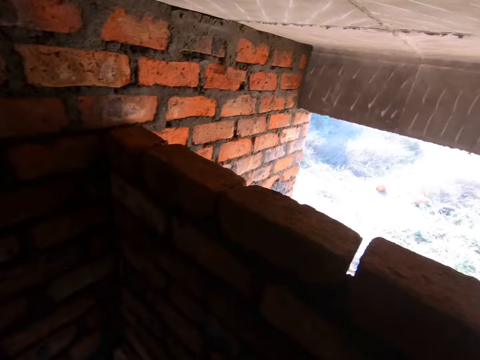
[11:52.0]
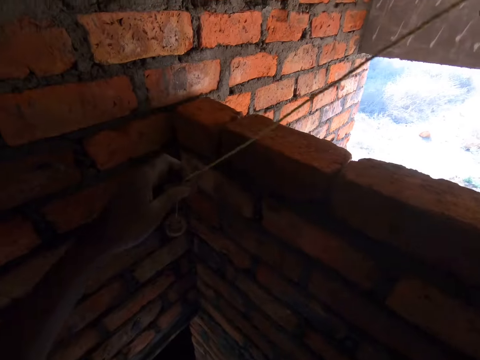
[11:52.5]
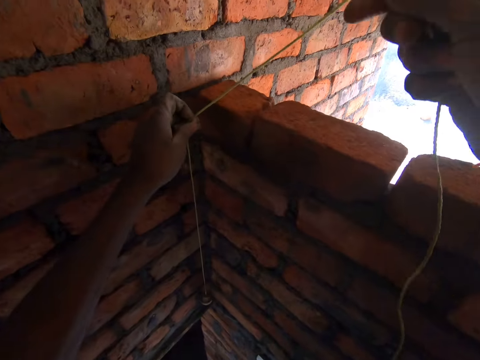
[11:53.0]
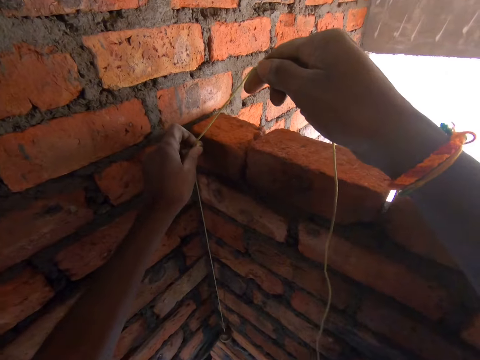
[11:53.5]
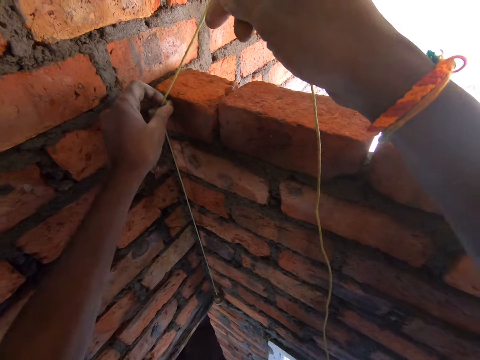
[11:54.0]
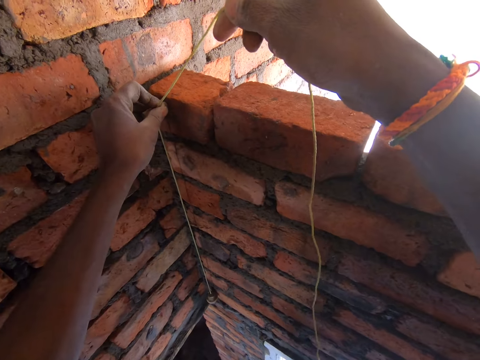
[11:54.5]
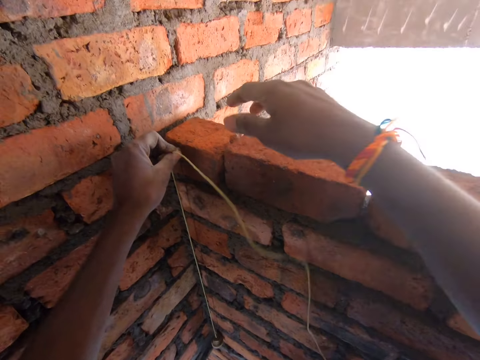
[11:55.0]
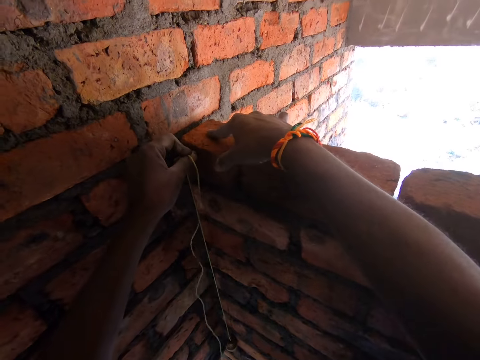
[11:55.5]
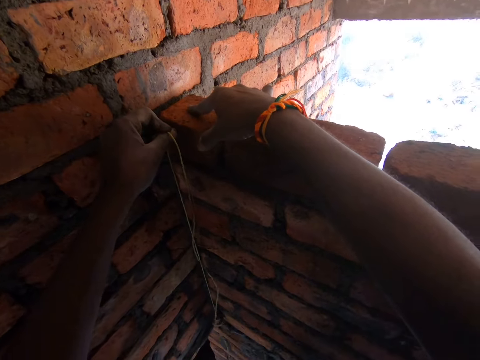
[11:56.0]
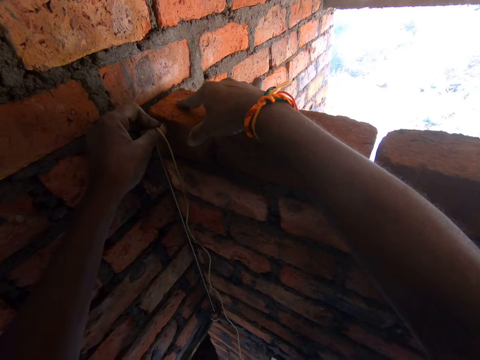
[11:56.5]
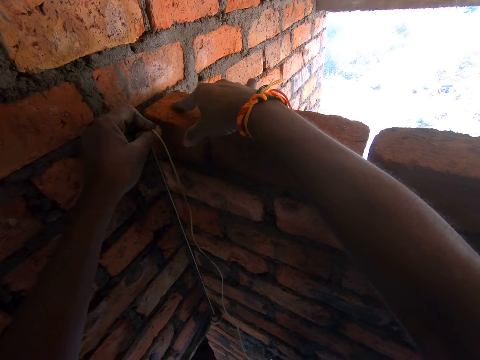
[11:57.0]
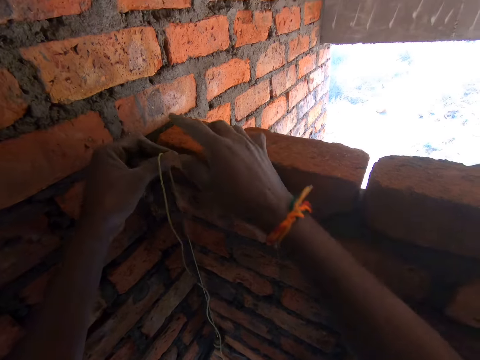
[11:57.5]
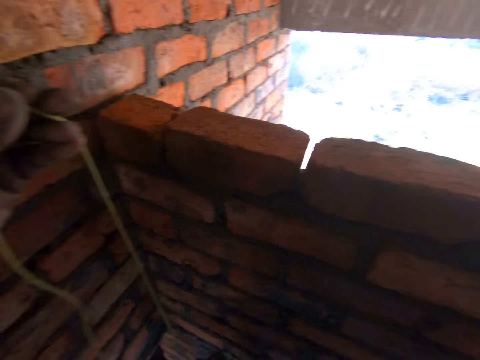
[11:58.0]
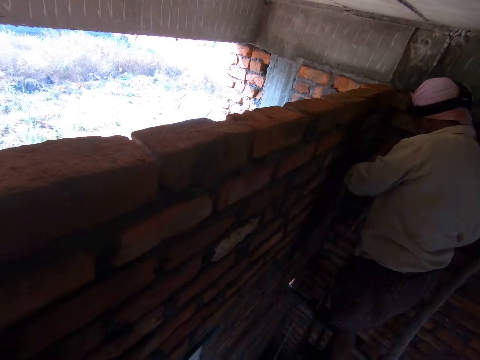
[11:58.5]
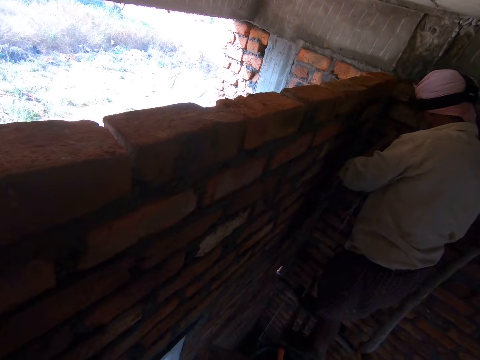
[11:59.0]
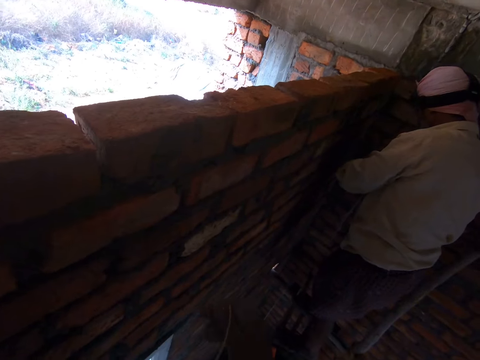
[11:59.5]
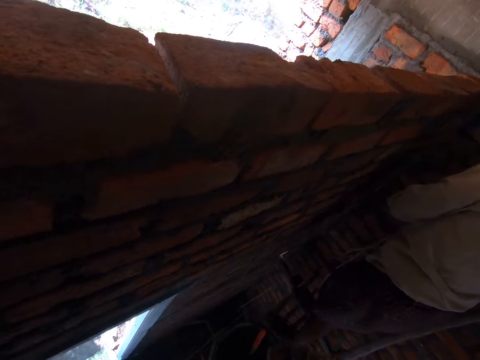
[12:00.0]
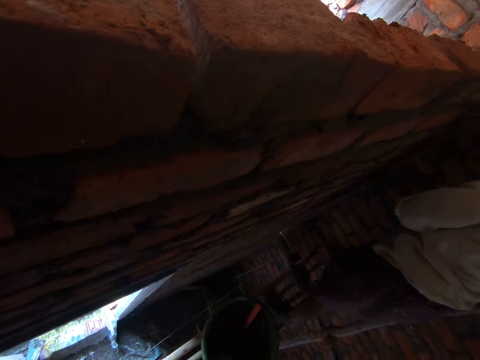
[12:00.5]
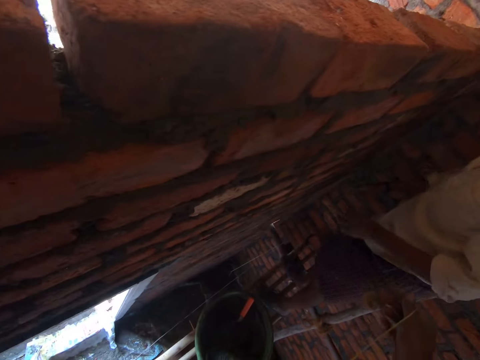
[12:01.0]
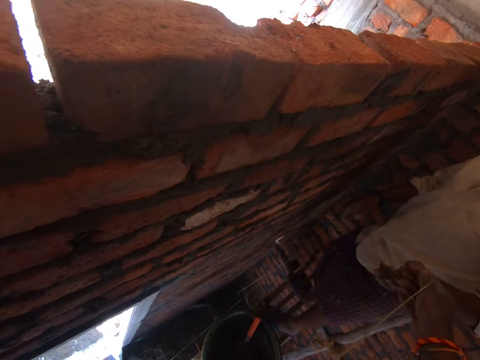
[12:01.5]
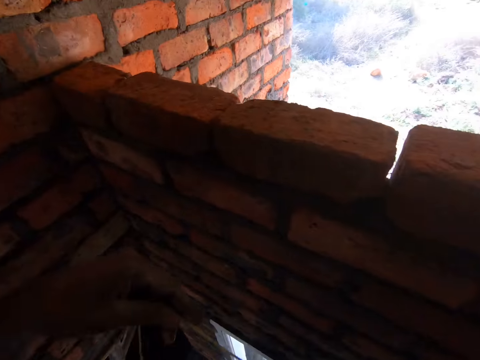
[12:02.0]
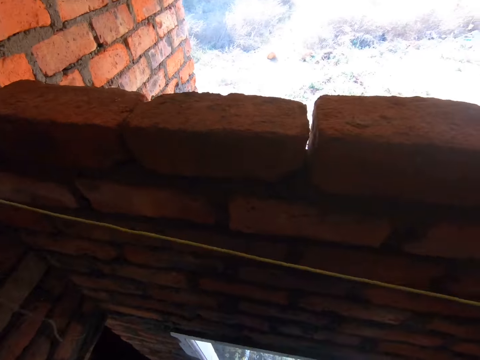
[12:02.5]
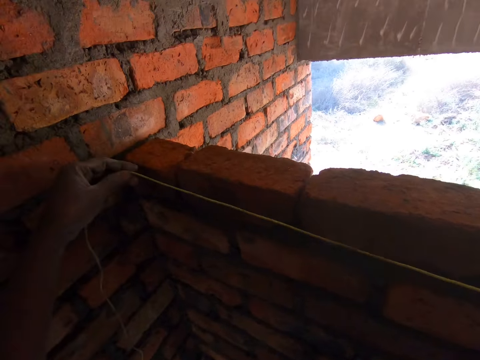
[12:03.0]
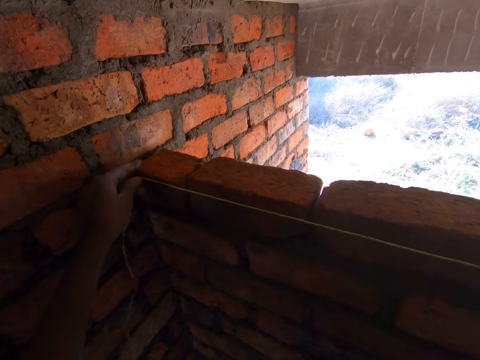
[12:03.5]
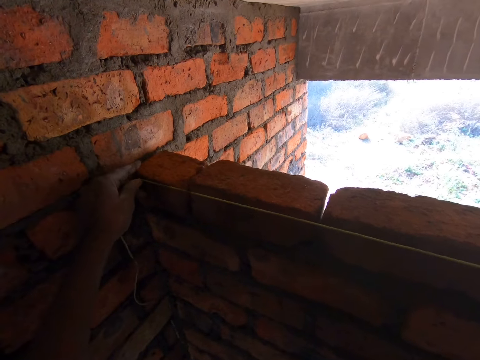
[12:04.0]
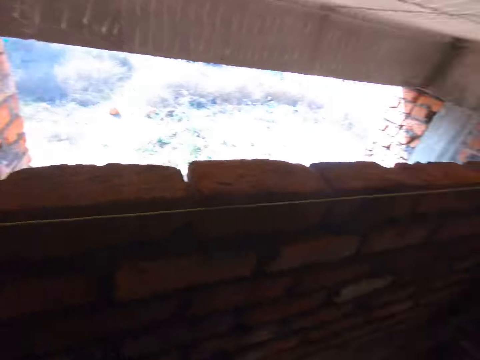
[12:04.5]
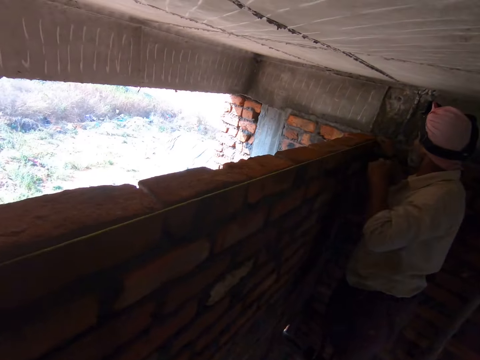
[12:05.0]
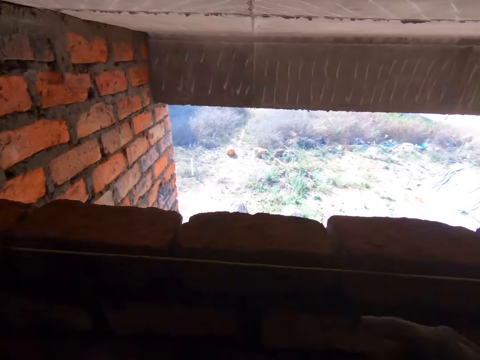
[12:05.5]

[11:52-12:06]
The camera wearer measures a wall with a plumb line. They put a hand on bricks. They look around. A man takes the plumb line from the camera wearer. The camera wearer measures the wall with the plumb line.

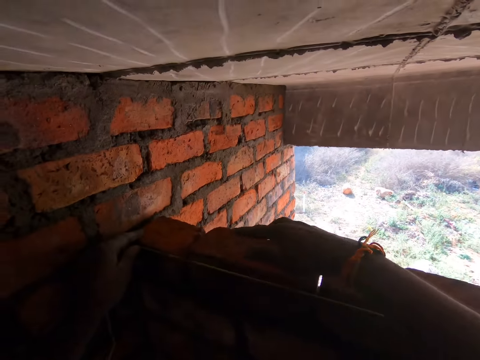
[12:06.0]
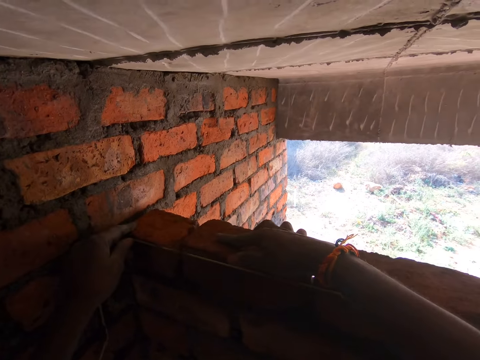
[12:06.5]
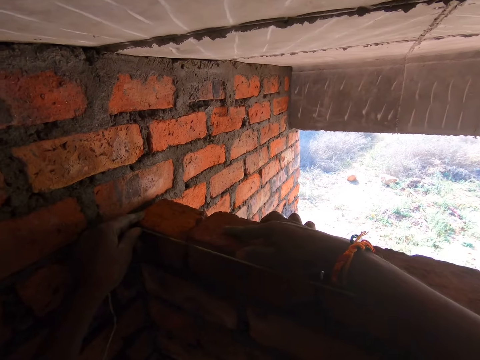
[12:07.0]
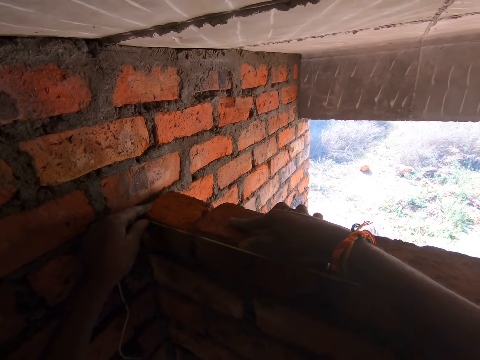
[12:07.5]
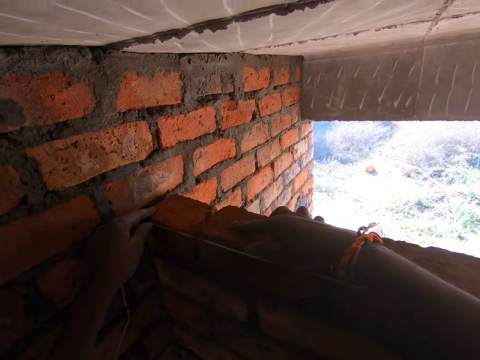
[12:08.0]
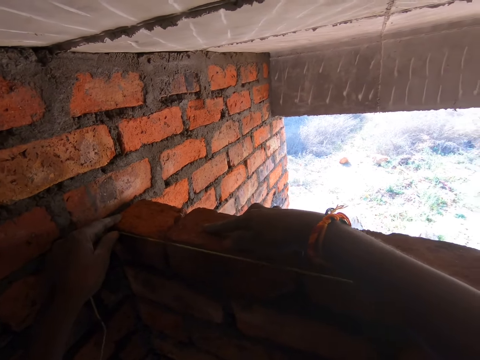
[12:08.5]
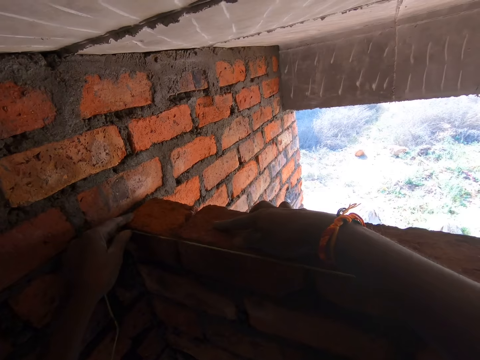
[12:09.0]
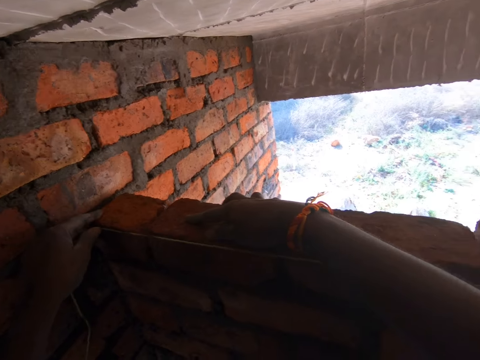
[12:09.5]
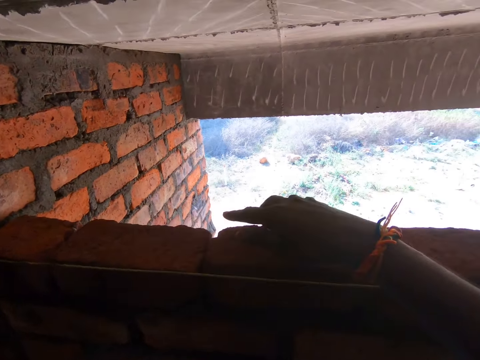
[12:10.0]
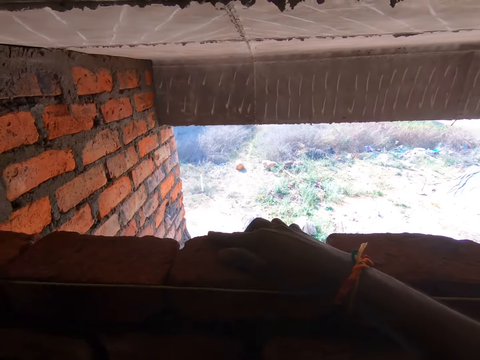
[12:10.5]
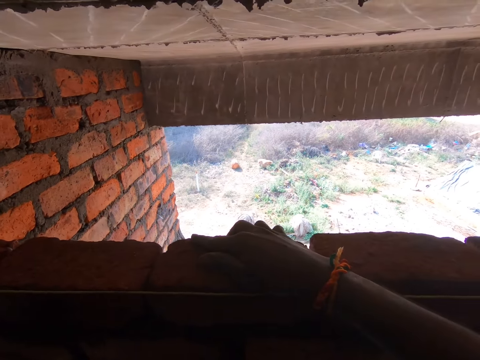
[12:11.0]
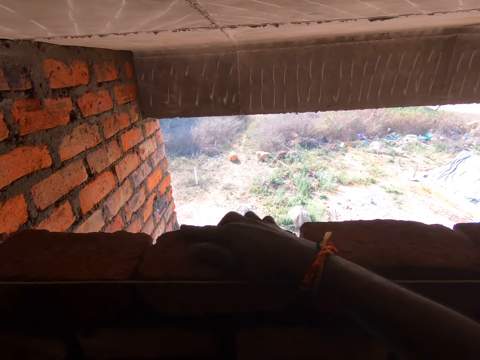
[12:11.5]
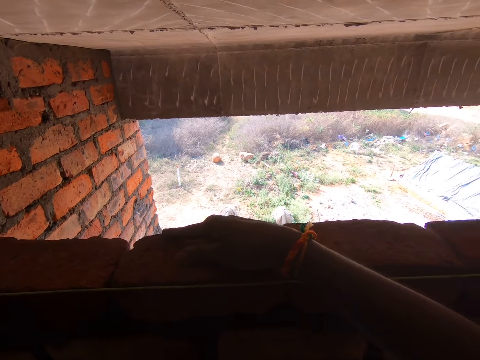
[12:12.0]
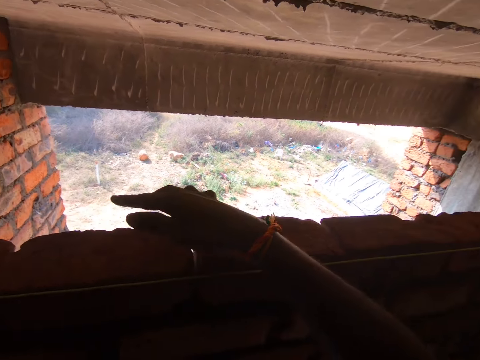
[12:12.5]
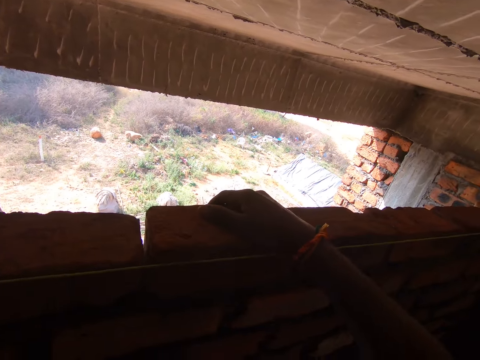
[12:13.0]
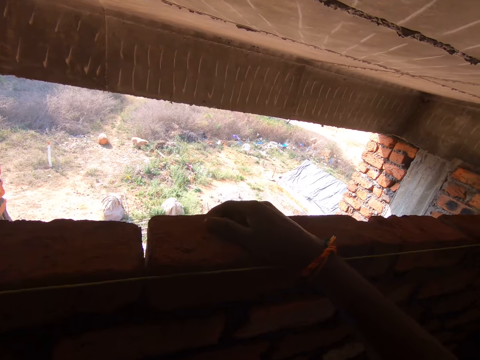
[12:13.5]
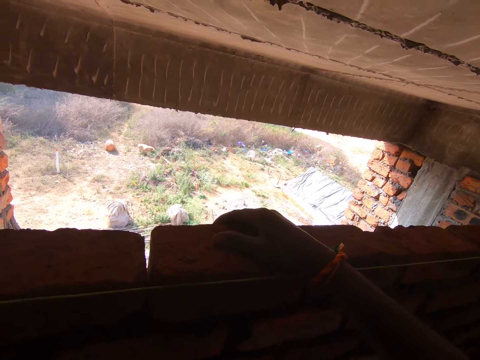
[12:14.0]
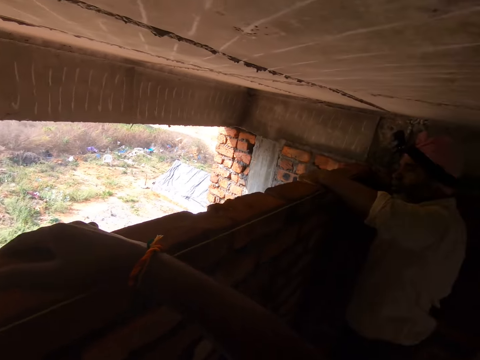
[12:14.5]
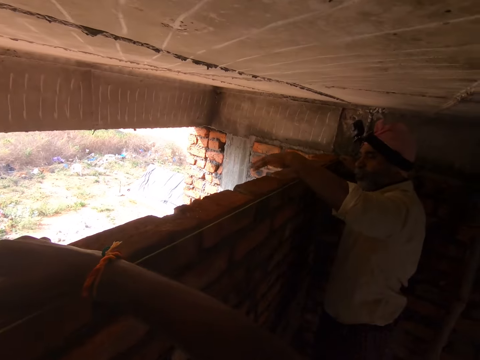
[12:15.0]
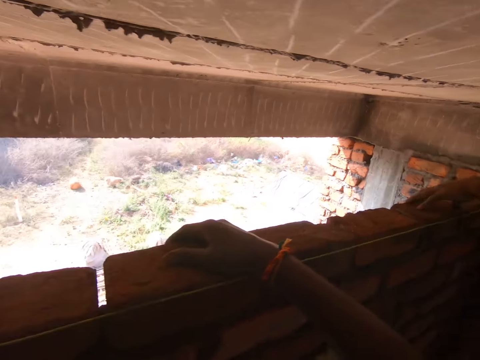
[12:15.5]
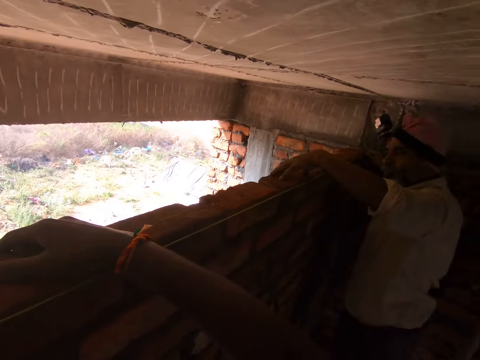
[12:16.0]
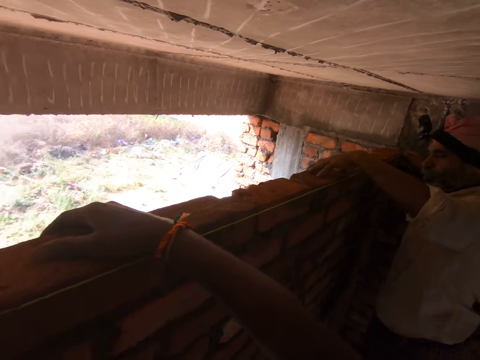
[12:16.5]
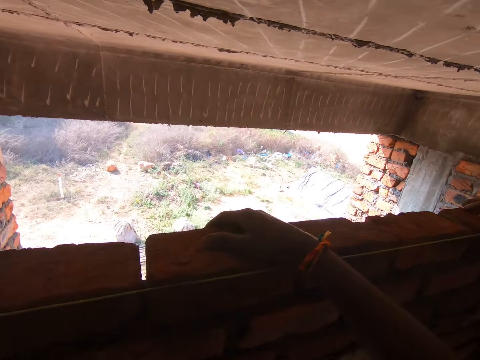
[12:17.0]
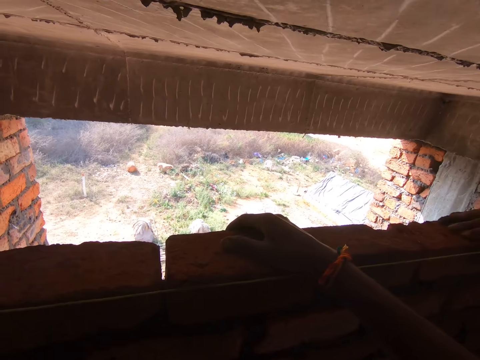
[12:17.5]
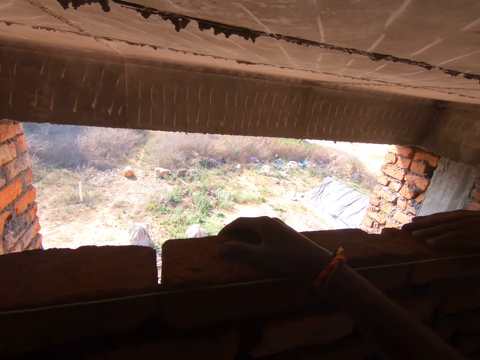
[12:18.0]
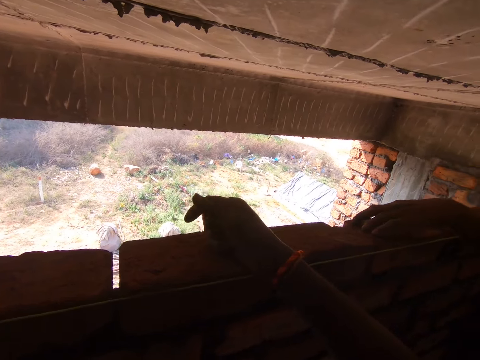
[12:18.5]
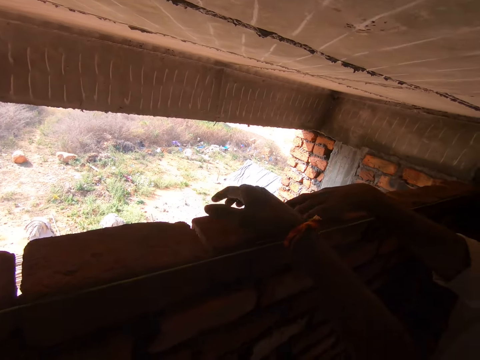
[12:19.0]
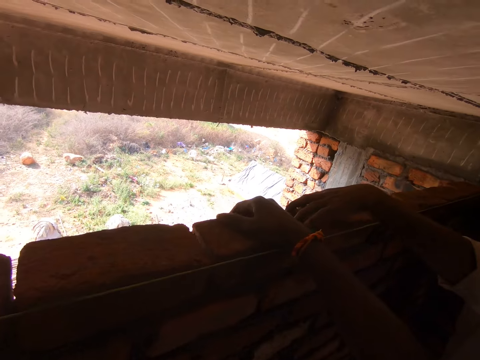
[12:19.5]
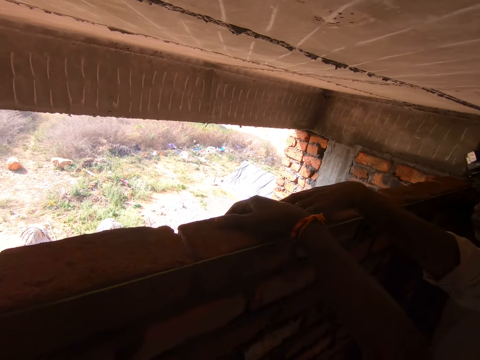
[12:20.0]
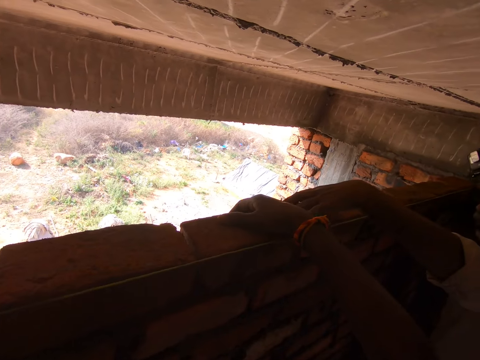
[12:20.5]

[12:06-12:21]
The camera wearer adjusts bricks. They put a hand on a brick. They adjust the bricks with a hand. A man adjusts the bricks with a hand. The camera wearer adjusts the bricks with a hand.
